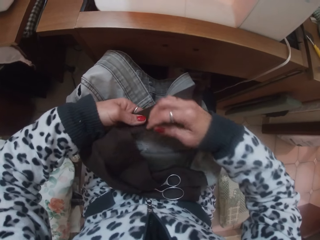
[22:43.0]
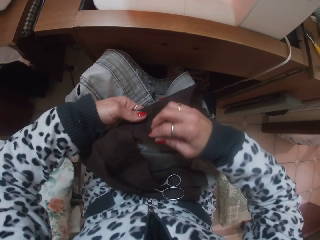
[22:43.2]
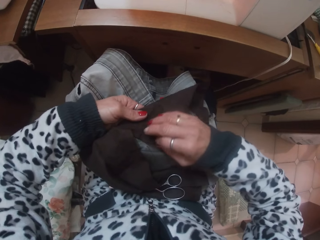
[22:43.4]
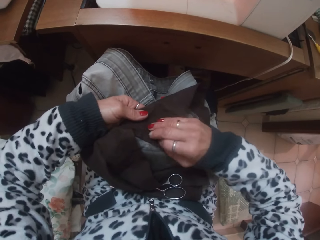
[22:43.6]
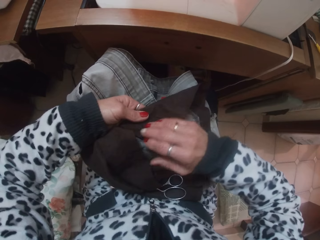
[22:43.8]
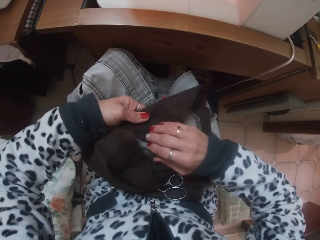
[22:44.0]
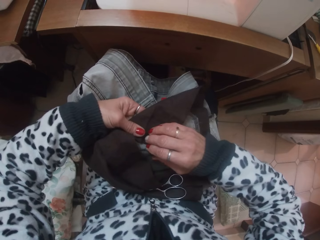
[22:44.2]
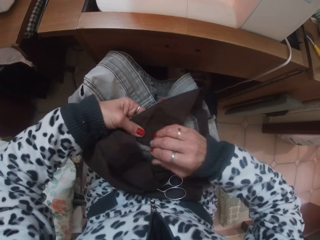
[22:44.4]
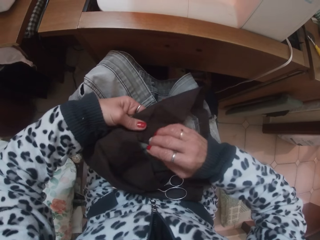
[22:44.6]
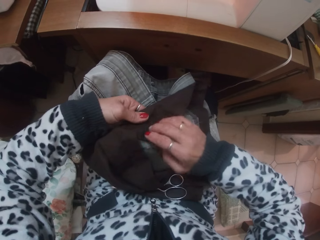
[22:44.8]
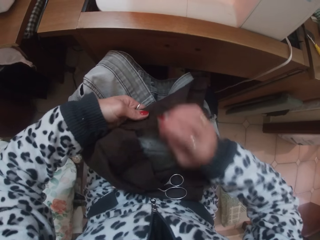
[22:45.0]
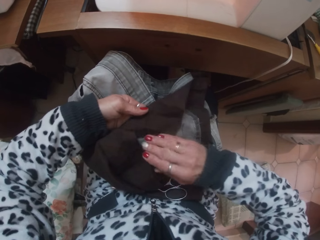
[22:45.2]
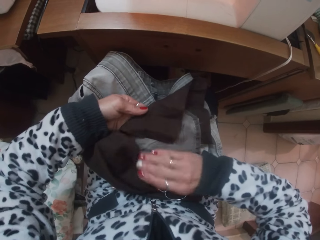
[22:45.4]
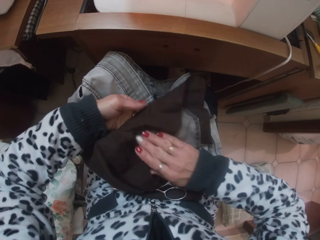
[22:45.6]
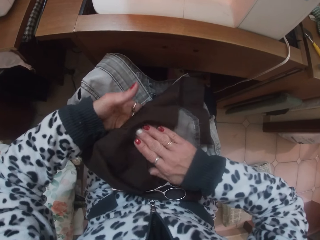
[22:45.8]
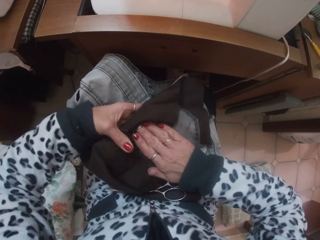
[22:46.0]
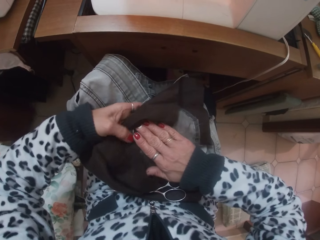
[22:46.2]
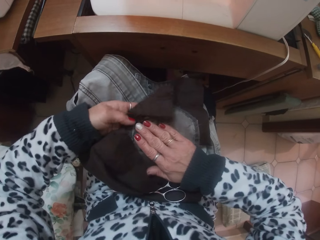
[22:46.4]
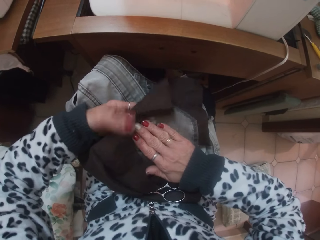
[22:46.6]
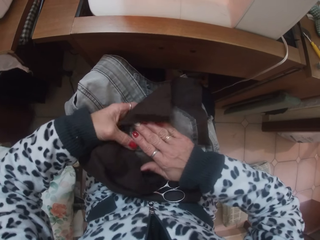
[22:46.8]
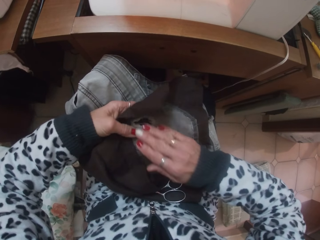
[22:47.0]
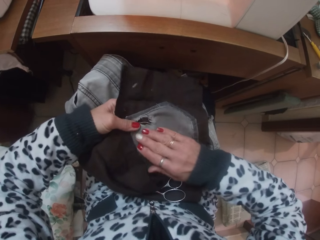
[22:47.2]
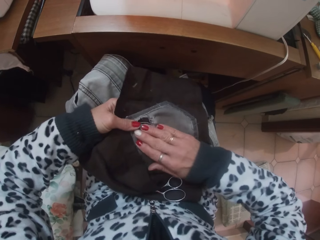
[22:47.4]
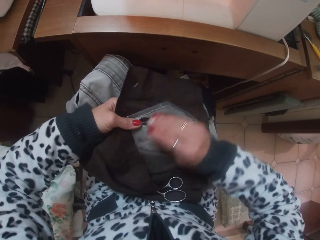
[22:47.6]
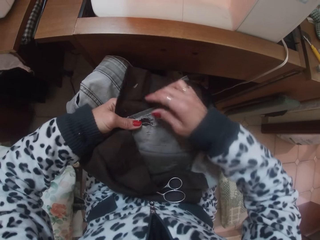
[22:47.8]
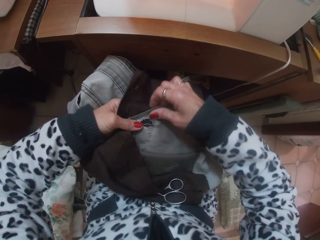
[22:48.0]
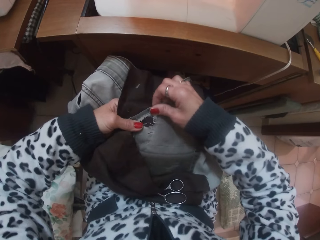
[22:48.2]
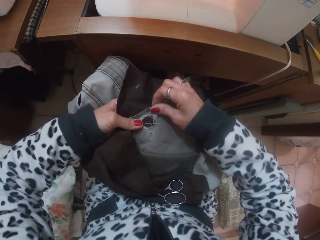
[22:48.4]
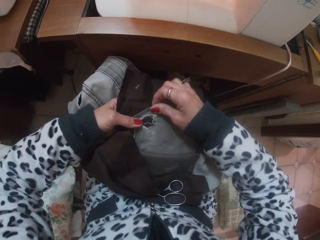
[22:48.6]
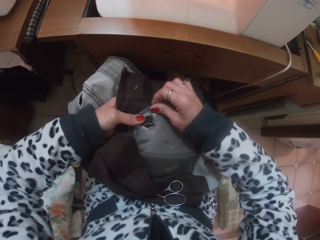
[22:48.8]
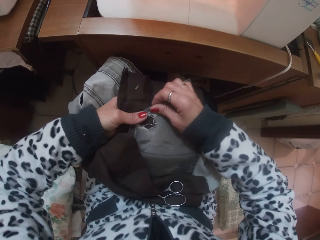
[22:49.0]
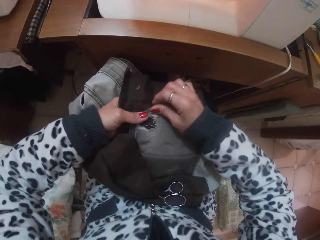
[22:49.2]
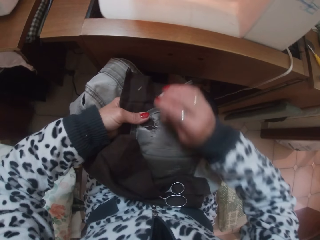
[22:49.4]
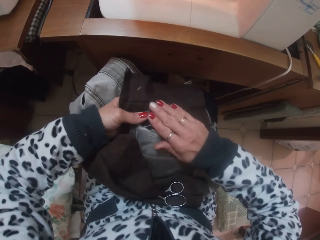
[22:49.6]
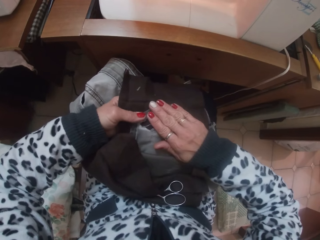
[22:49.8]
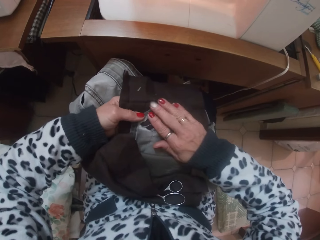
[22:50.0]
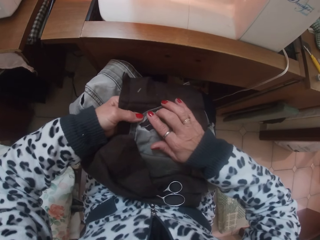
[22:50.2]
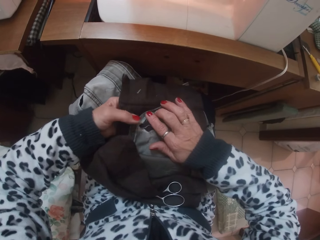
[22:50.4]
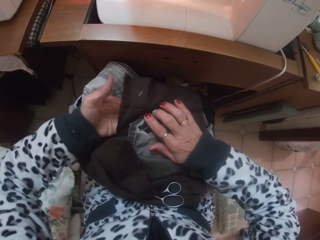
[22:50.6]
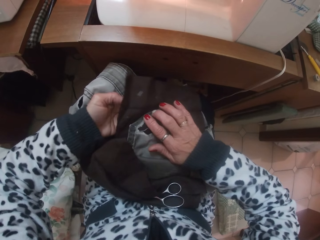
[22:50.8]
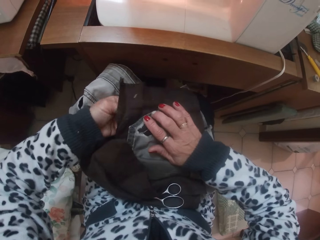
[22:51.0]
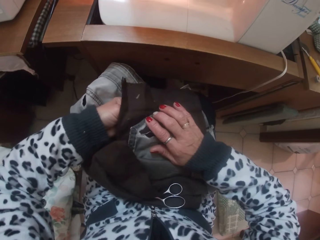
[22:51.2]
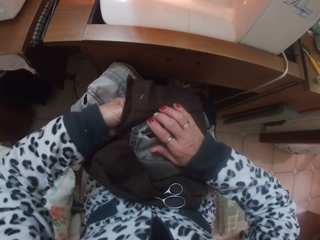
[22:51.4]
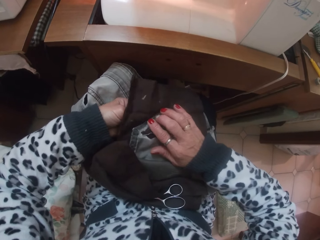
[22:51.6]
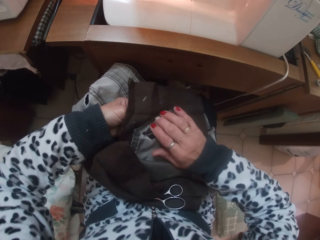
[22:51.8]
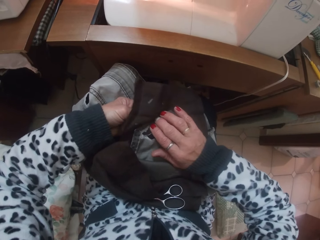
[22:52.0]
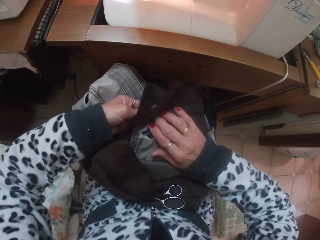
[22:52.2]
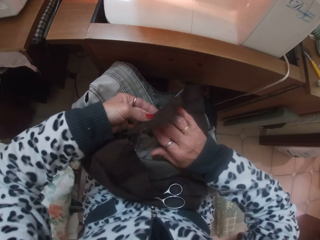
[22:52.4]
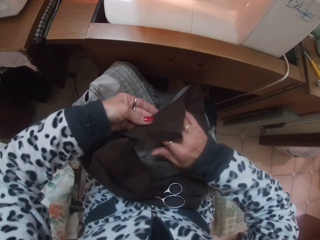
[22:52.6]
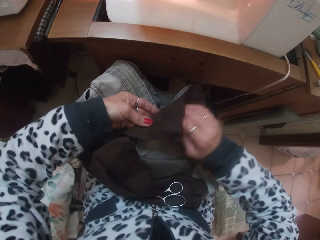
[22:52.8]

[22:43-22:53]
The camera wearer holds the cloth. He puts his hand on the trouser. He holds the trouser. He puts his hand on the trouser.

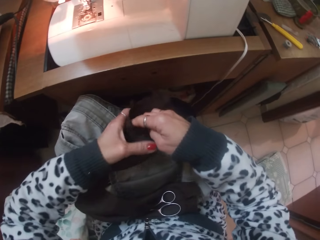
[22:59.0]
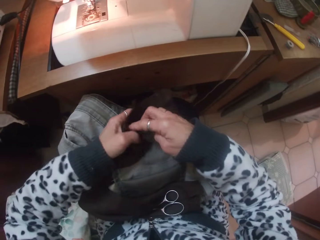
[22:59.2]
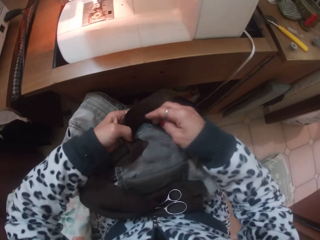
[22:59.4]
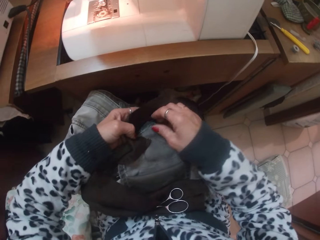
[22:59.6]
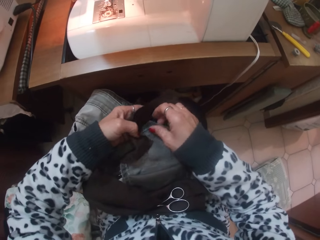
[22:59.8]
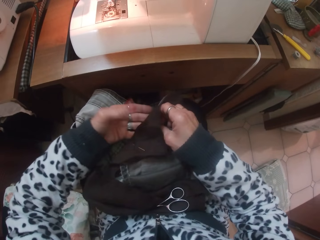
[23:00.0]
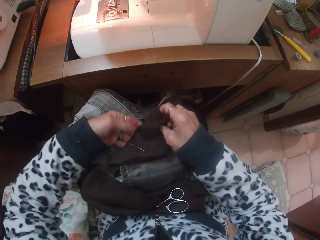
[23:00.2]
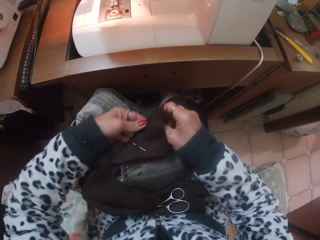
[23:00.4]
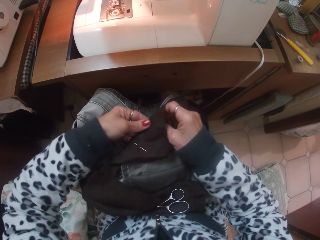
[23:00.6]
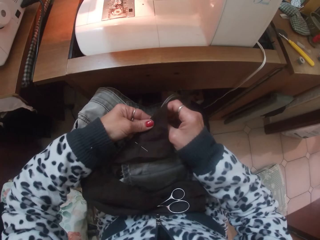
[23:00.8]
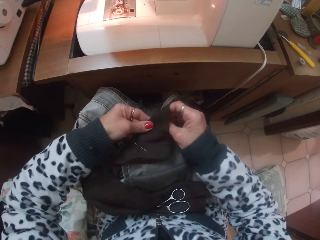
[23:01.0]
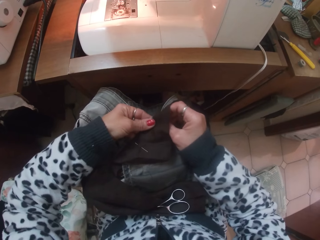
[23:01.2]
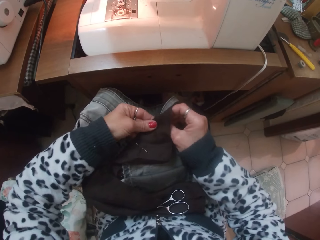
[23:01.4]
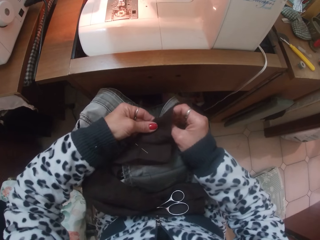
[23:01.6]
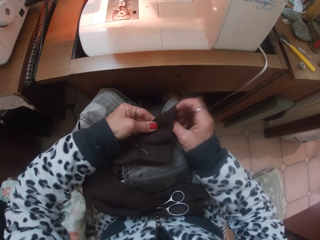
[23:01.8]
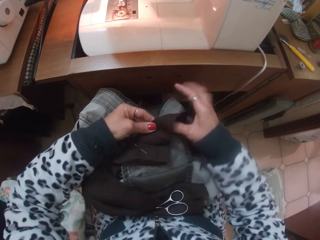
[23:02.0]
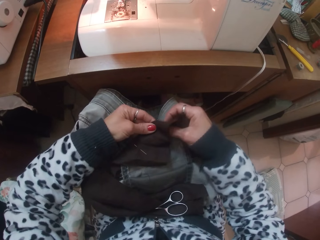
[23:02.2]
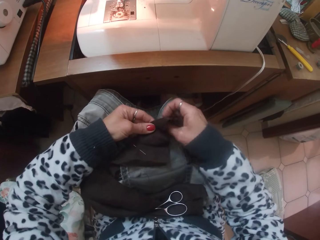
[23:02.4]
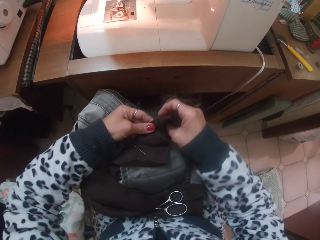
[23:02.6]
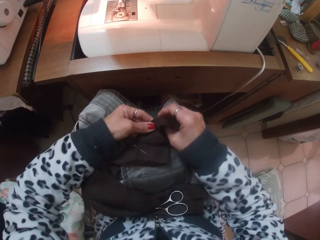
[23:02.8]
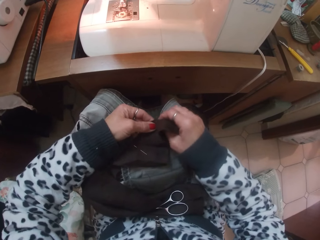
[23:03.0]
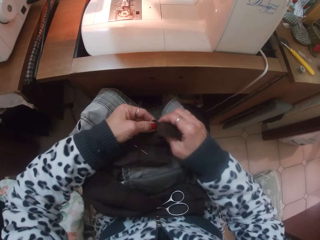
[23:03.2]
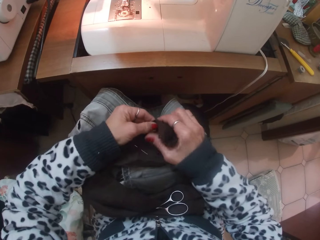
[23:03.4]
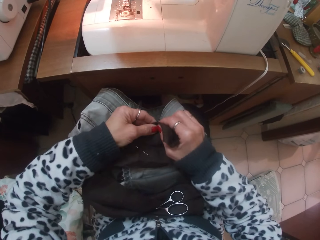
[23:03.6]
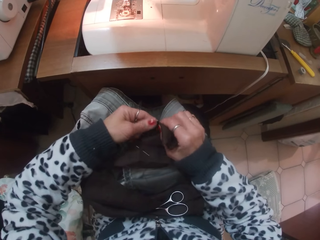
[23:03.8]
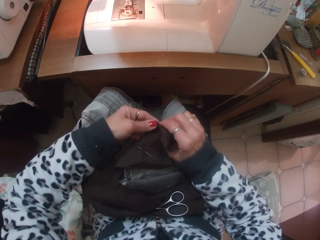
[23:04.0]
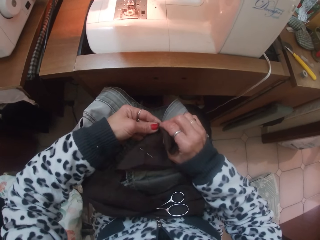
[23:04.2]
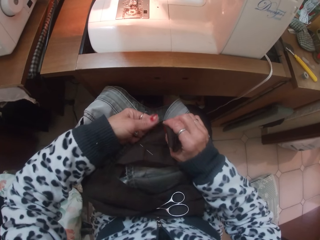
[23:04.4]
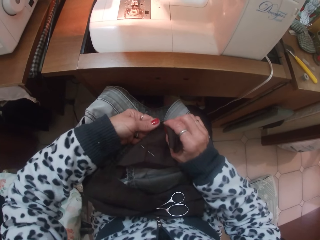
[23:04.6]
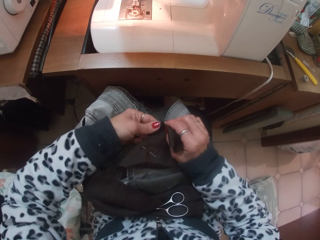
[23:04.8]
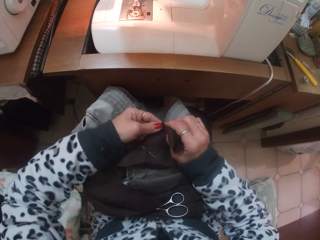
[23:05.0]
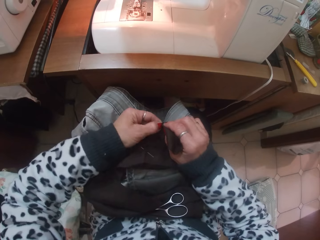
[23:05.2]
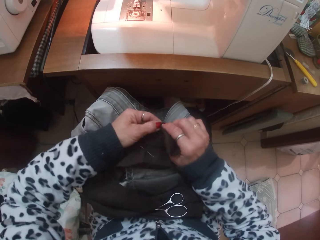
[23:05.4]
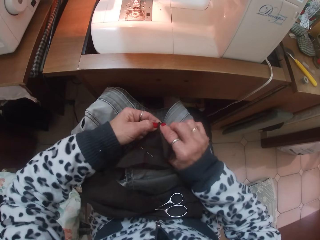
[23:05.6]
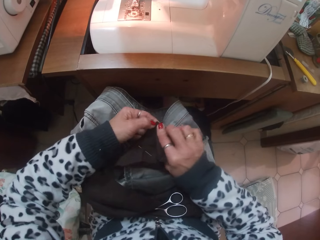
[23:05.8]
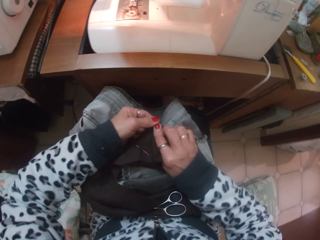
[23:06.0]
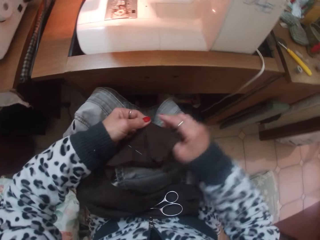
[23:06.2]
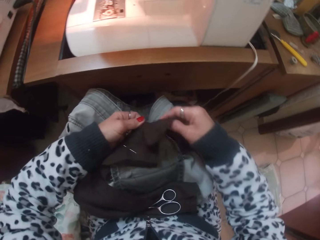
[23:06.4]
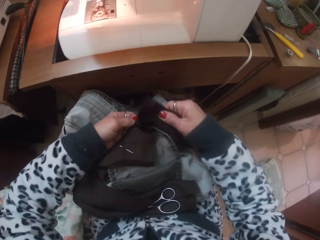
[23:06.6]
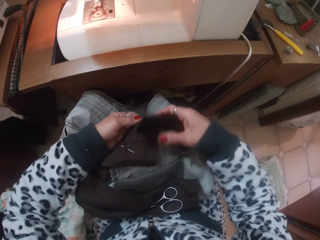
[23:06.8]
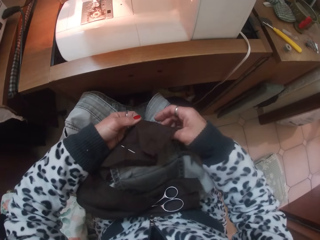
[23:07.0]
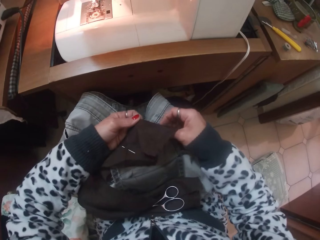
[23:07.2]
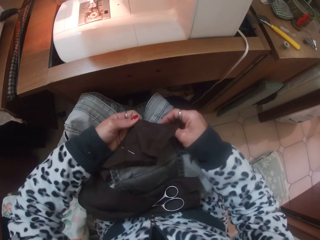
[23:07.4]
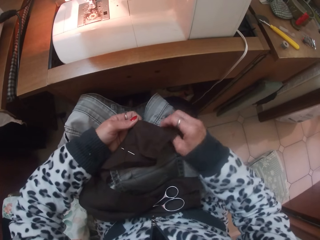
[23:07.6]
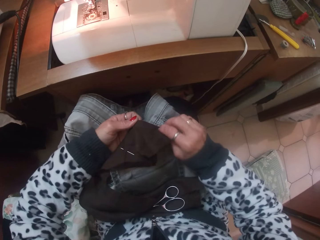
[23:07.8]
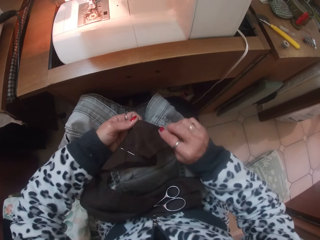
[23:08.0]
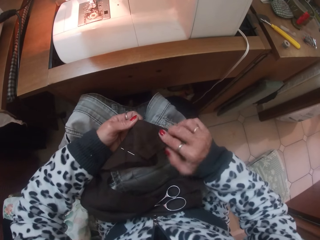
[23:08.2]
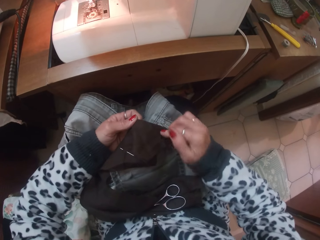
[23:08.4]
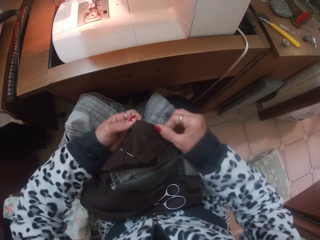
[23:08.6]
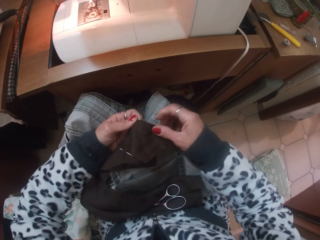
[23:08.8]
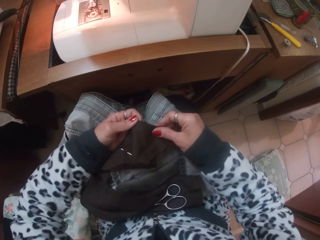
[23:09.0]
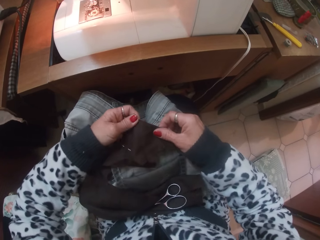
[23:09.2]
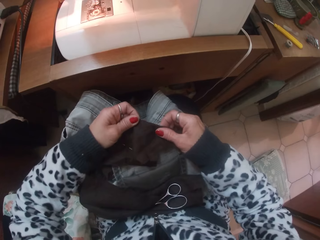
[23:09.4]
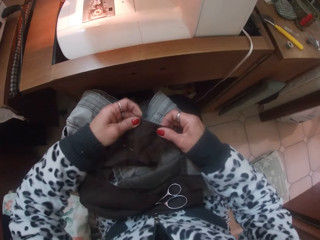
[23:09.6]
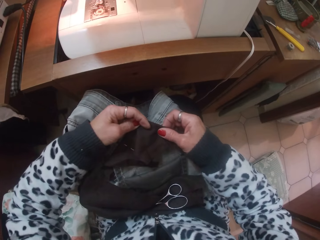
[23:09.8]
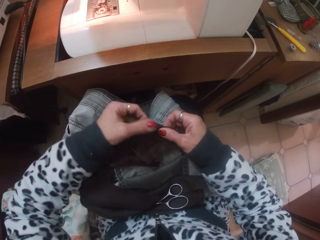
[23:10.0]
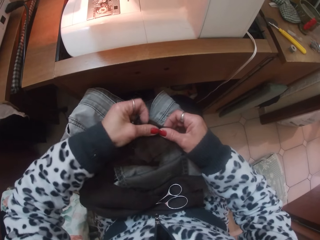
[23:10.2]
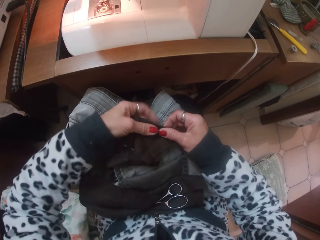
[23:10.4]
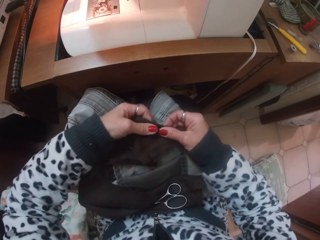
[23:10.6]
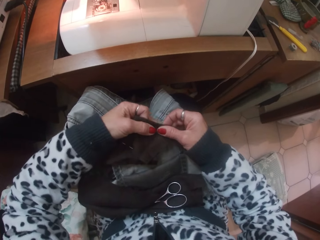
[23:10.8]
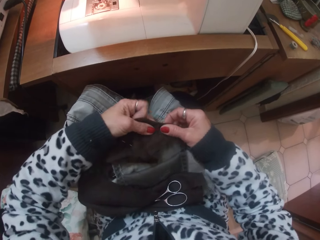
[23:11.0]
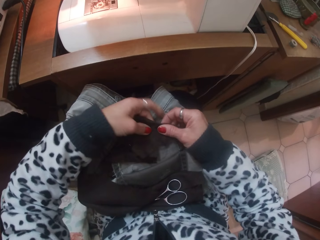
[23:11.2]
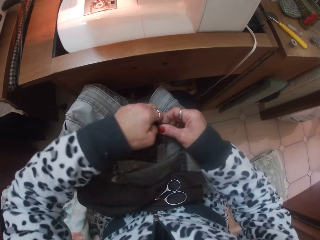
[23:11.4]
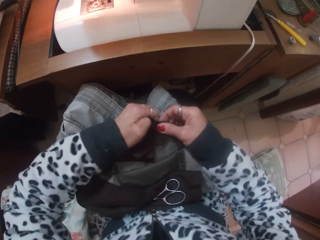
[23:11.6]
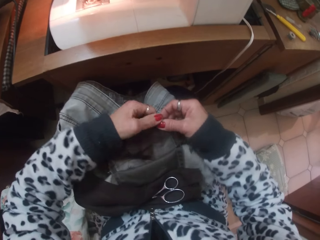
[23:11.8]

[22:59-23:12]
The camera wearer wraps the edges of the trouser pocket with cloth. She smoothens the edges of the trouser pocket with her hands. She folds the cloth.
